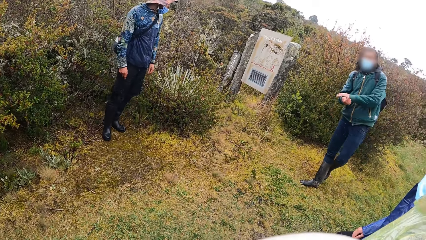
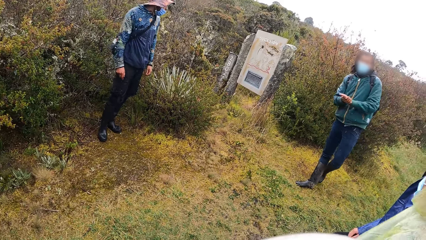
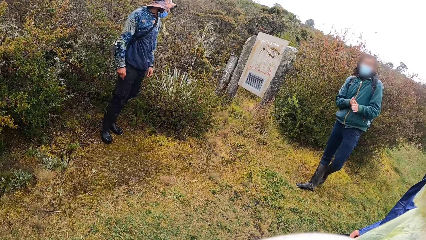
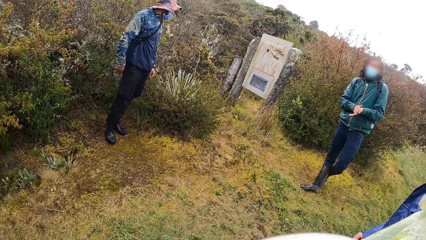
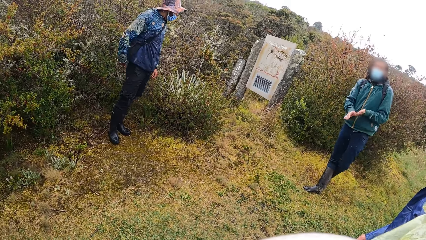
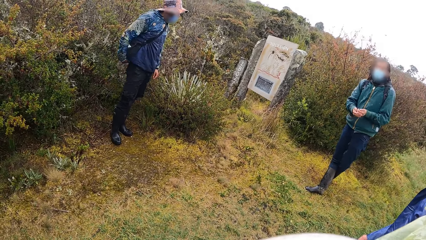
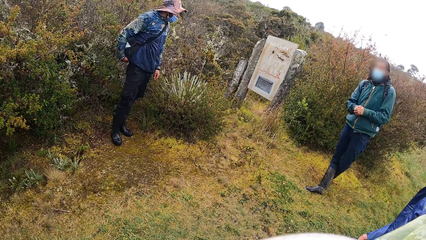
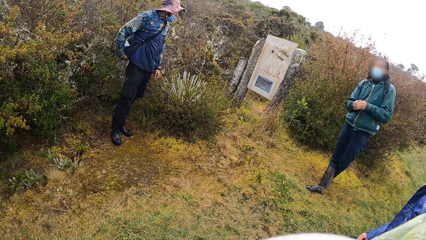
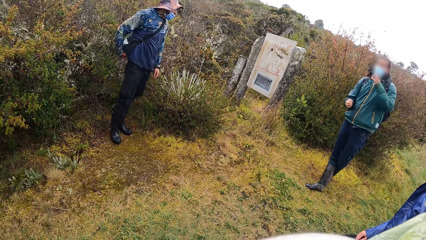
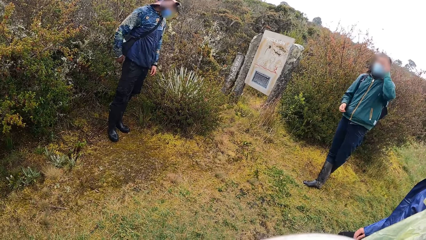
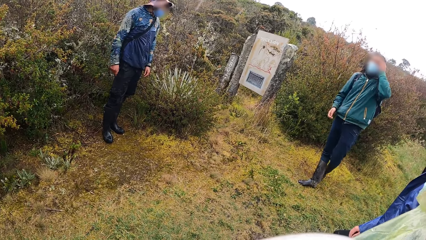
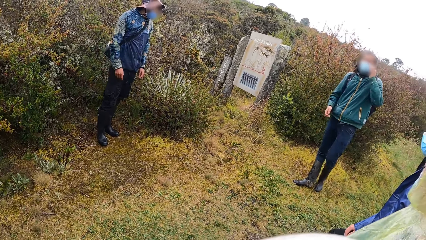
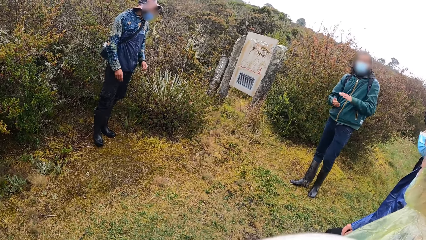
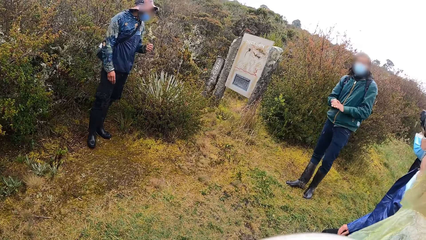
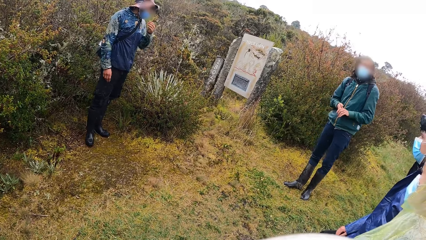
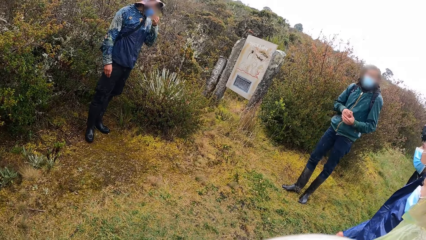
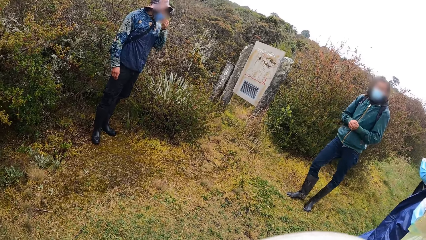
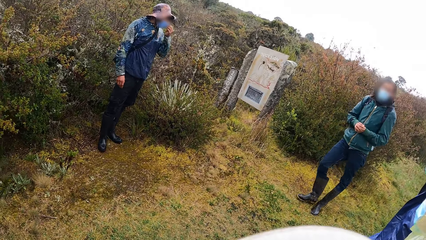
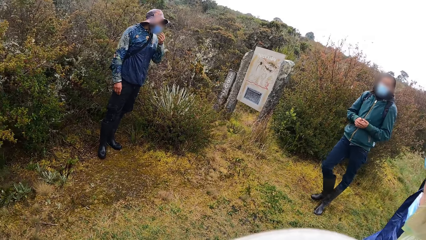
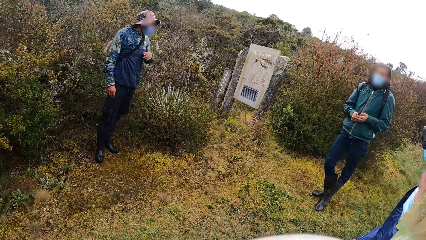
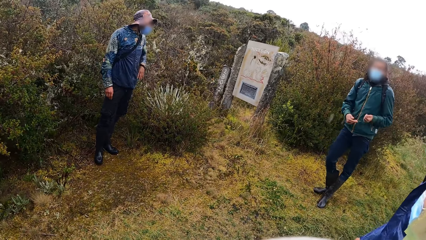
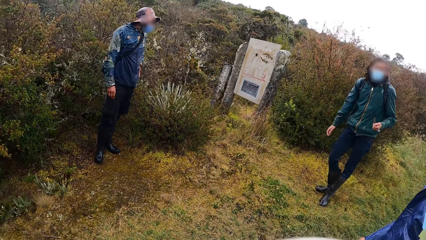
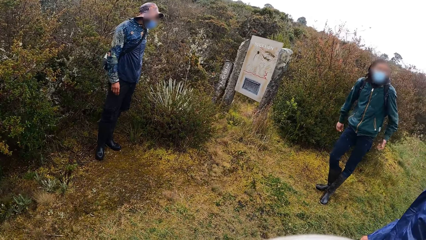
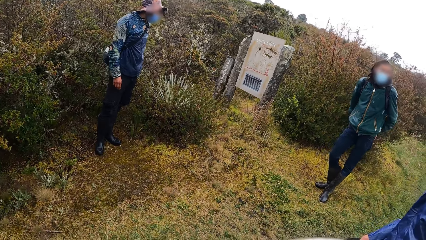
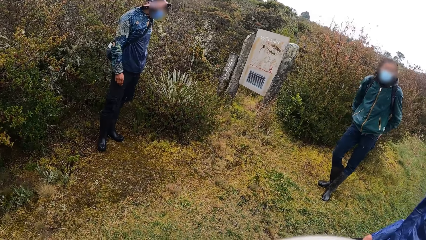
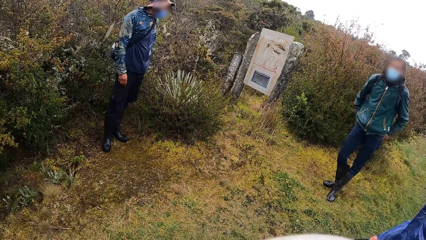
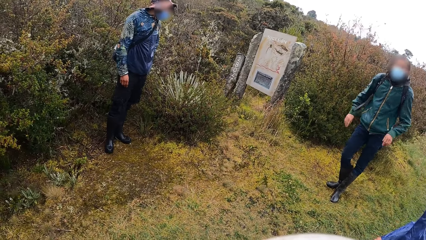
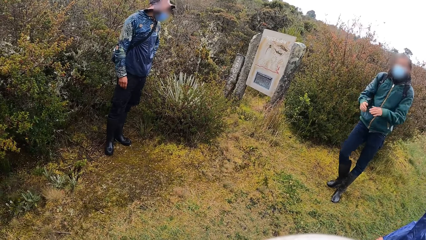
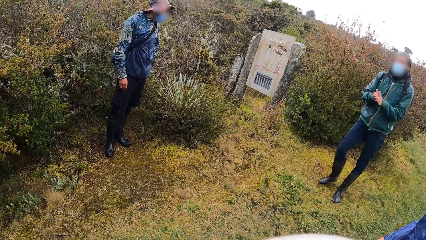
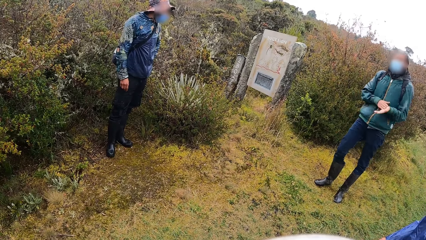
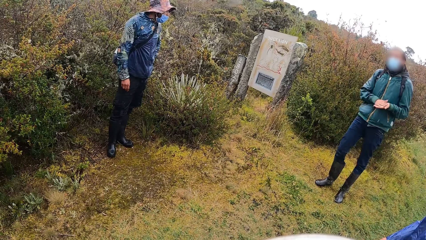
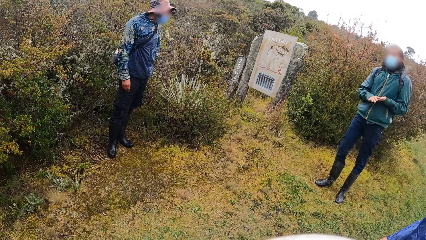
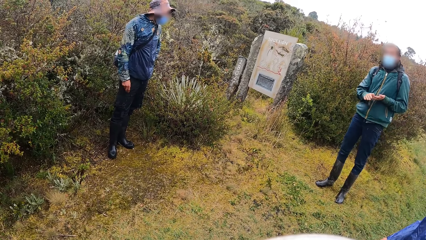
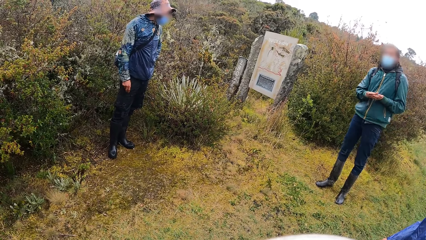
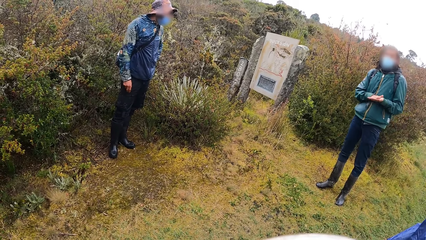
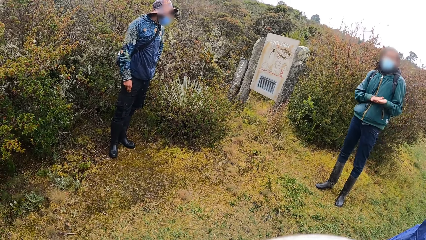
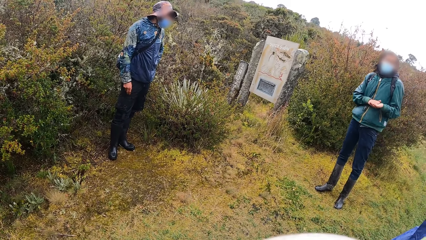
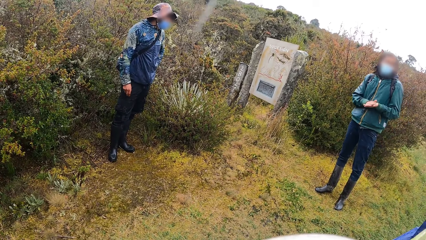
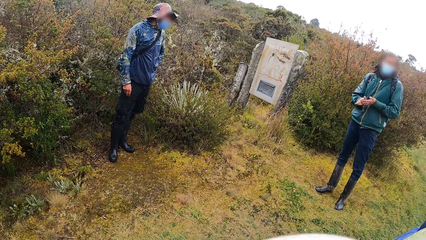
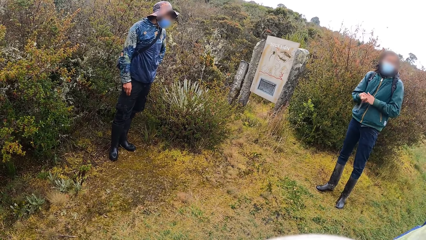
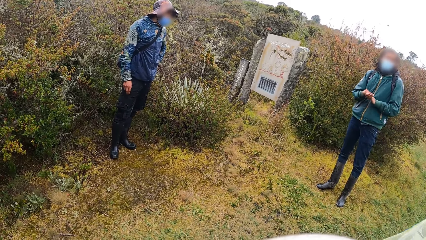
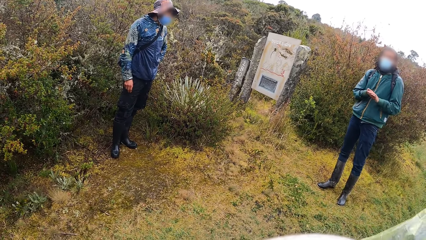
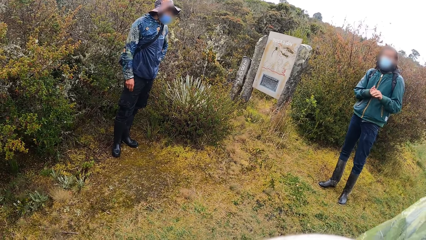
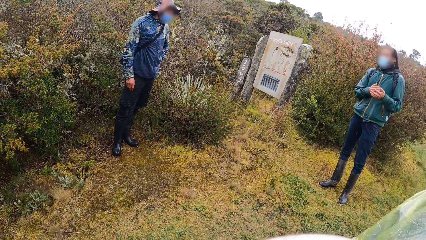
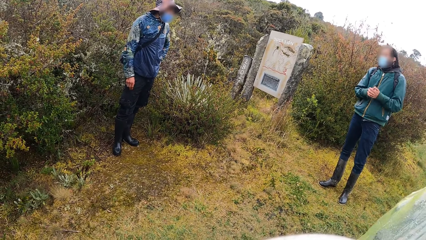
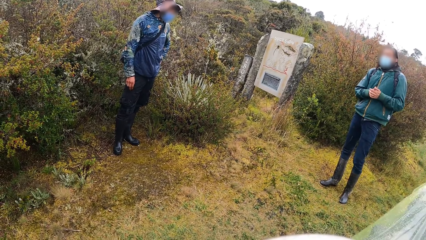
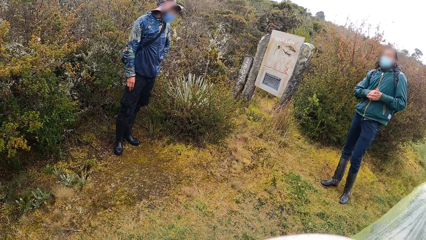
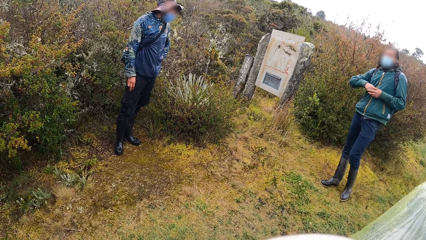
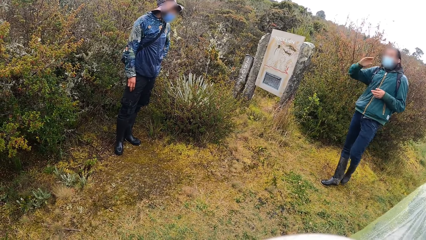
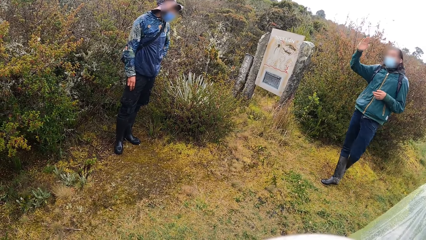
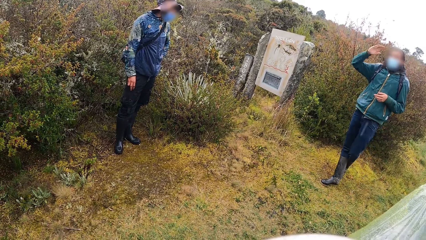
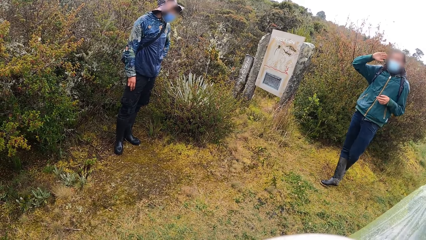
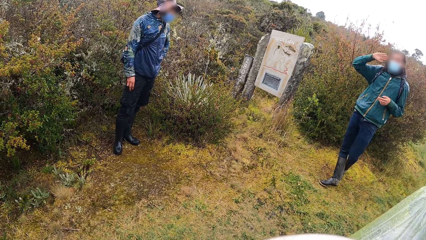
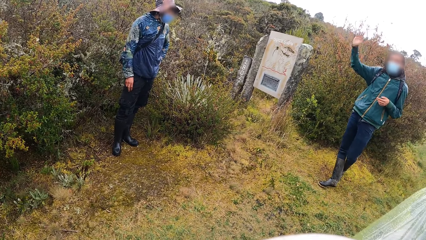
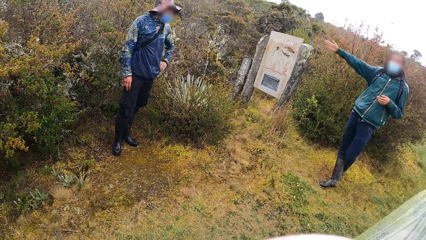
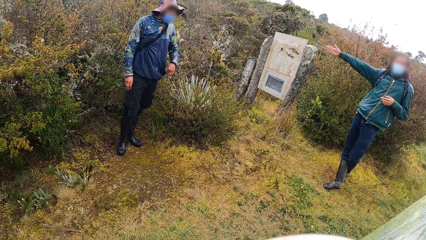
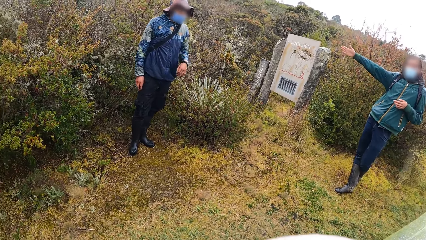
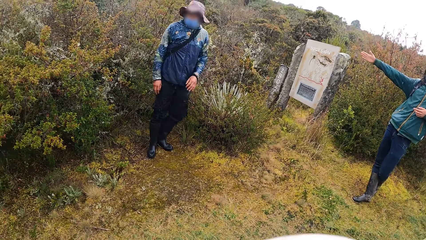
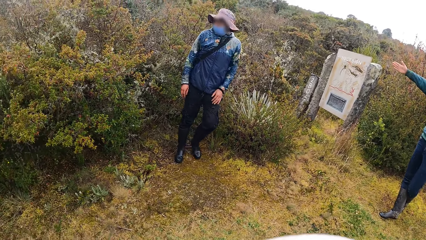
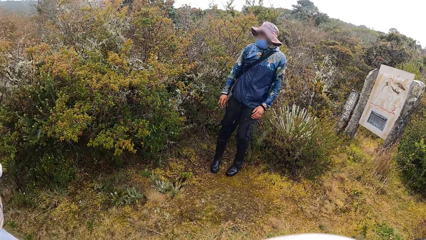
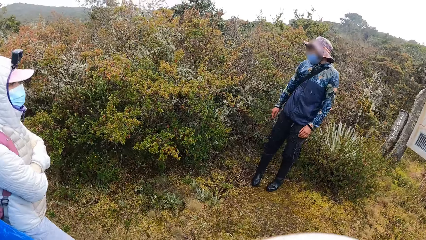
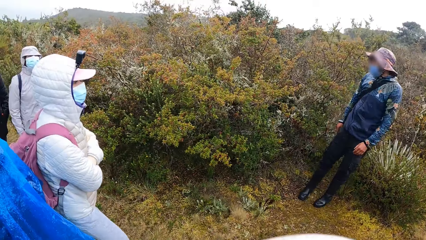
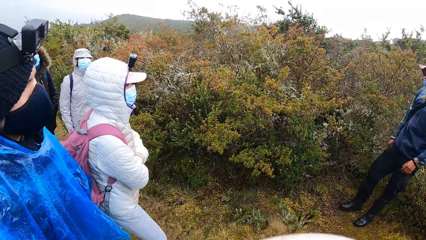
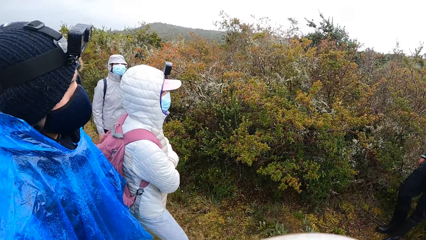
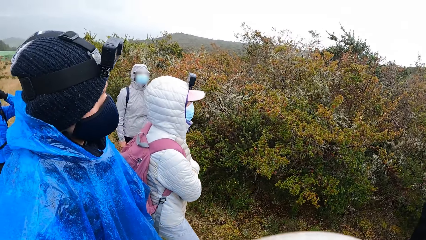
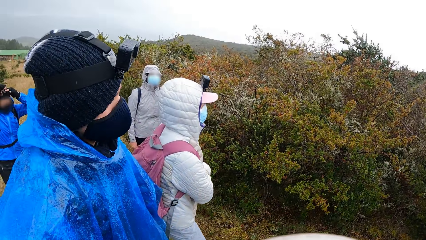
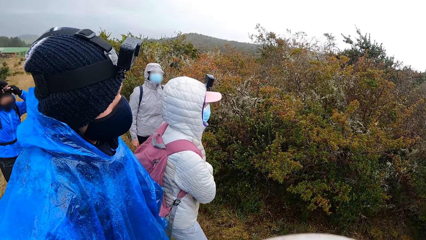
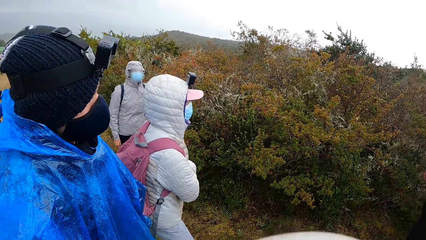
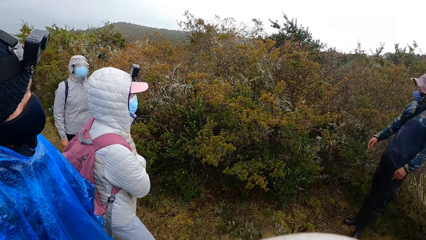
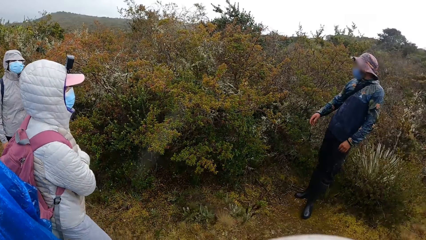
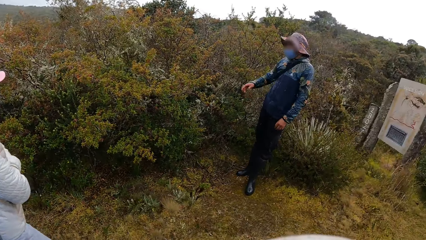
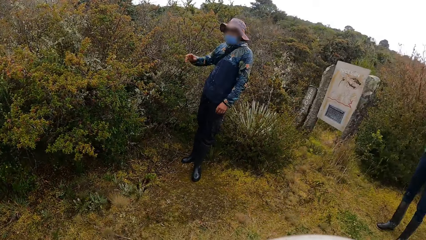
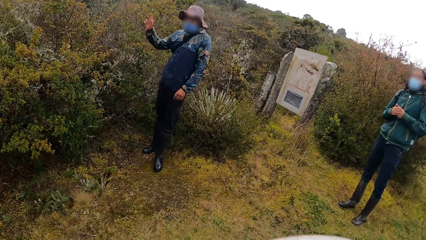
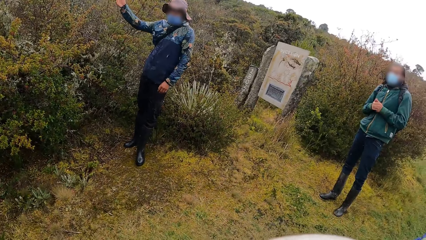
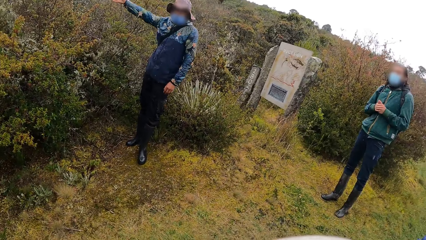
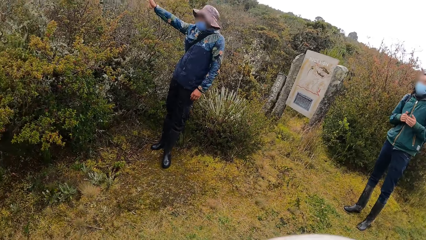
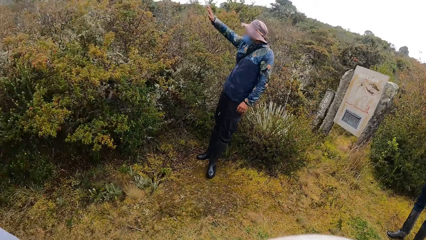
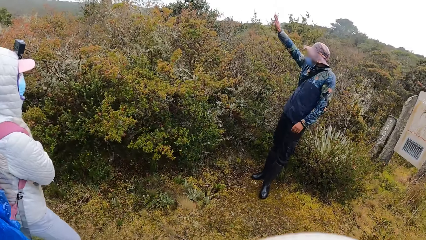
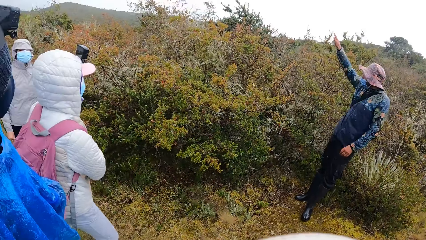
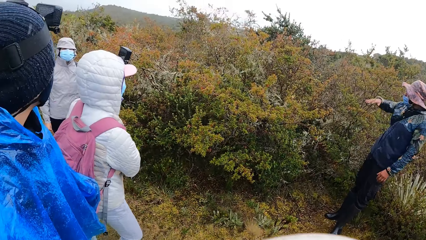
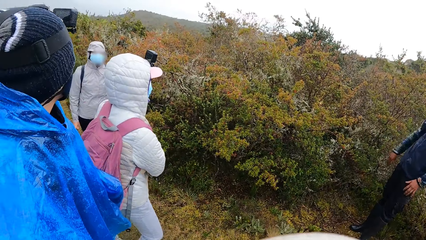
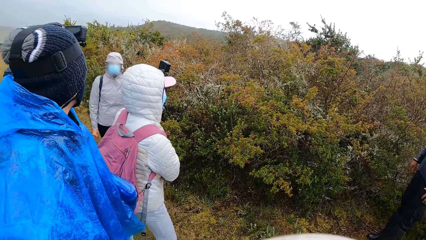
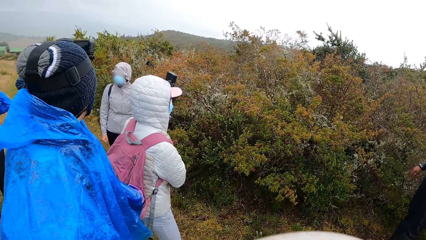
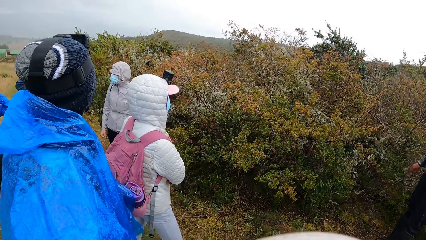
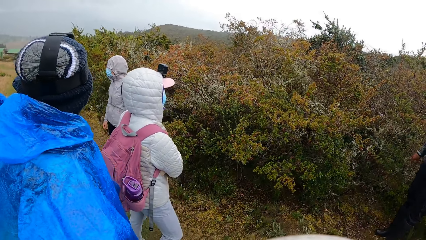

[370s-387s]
A man rubs the hands. Another man talks to the group of people. The first man touches the head, rubs the hands, moves the leg, and demonstrates with the hands. The camera wearer looks around. A third man points with the hand. The camera wearer looks around.
